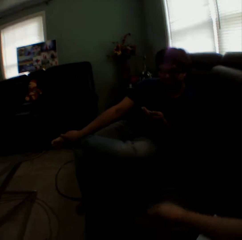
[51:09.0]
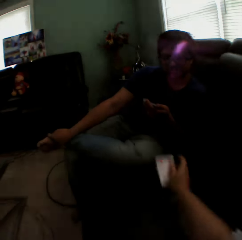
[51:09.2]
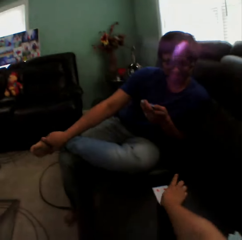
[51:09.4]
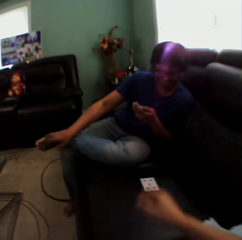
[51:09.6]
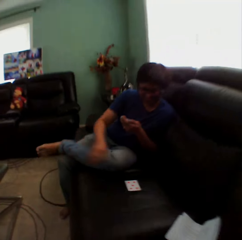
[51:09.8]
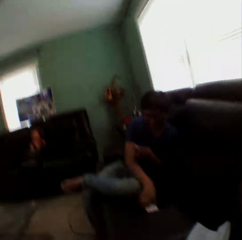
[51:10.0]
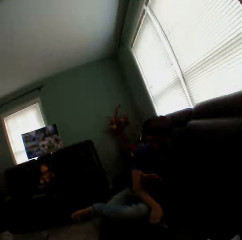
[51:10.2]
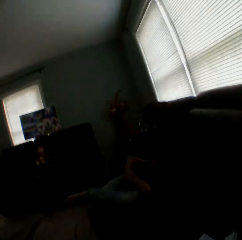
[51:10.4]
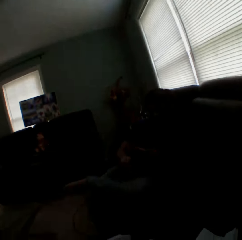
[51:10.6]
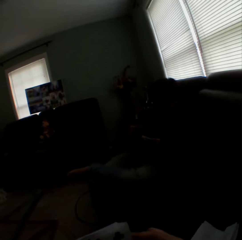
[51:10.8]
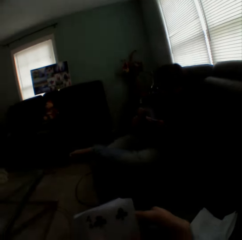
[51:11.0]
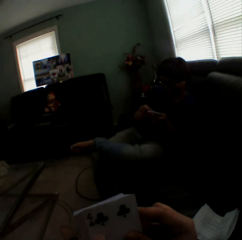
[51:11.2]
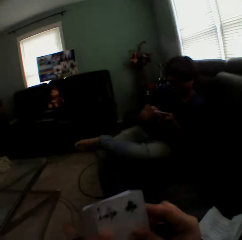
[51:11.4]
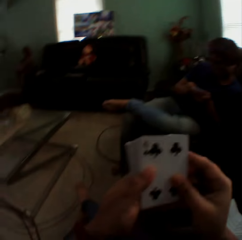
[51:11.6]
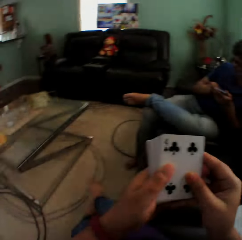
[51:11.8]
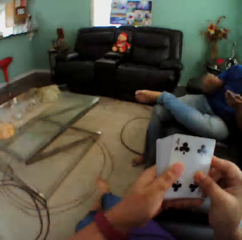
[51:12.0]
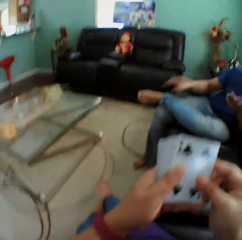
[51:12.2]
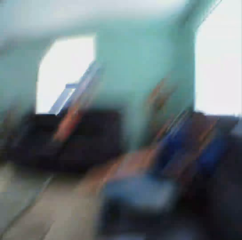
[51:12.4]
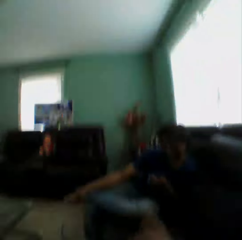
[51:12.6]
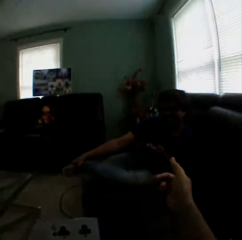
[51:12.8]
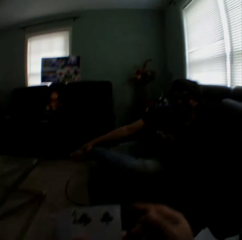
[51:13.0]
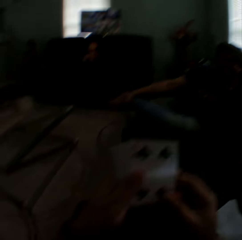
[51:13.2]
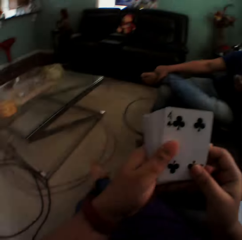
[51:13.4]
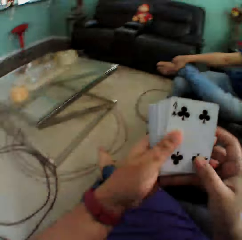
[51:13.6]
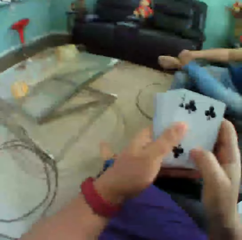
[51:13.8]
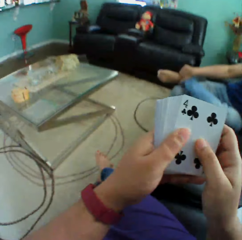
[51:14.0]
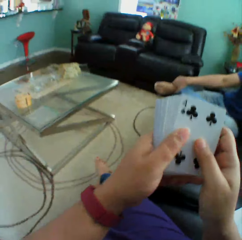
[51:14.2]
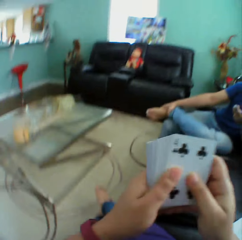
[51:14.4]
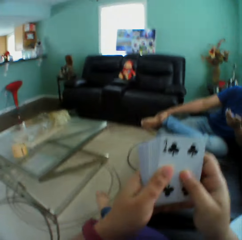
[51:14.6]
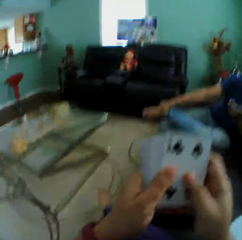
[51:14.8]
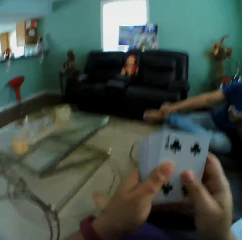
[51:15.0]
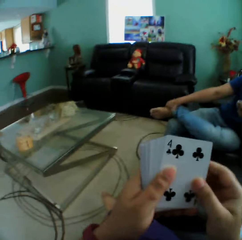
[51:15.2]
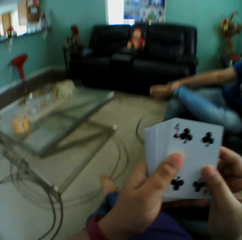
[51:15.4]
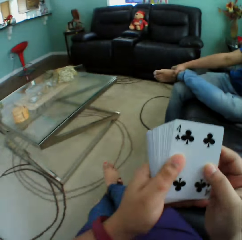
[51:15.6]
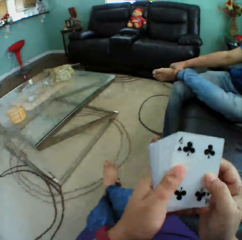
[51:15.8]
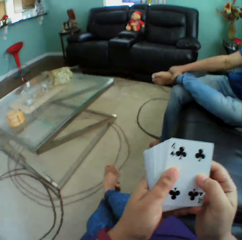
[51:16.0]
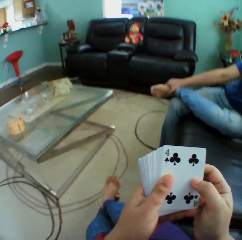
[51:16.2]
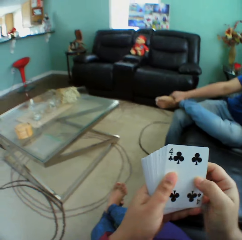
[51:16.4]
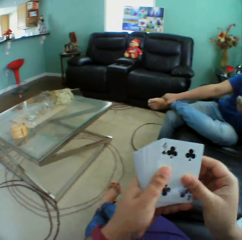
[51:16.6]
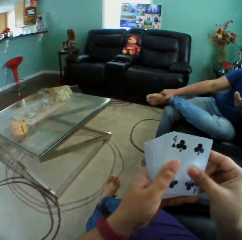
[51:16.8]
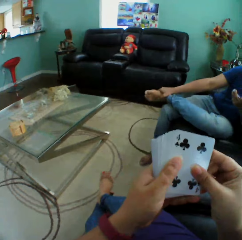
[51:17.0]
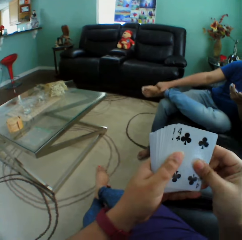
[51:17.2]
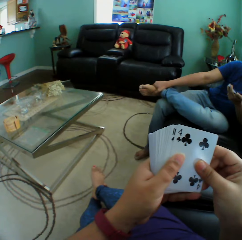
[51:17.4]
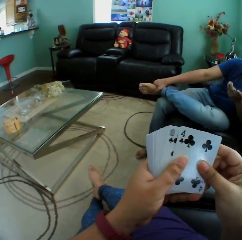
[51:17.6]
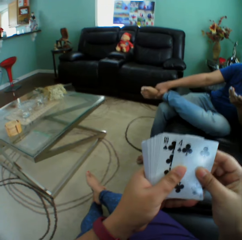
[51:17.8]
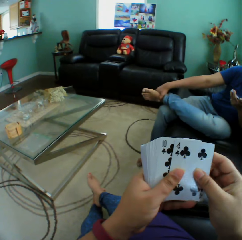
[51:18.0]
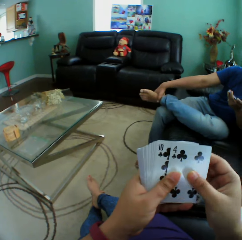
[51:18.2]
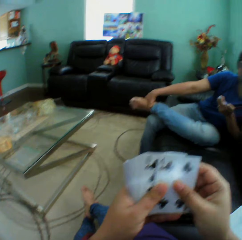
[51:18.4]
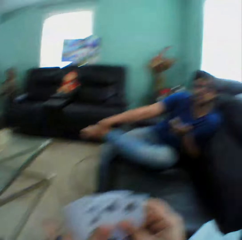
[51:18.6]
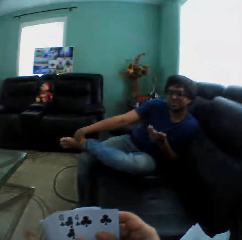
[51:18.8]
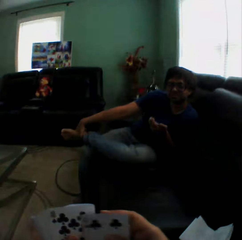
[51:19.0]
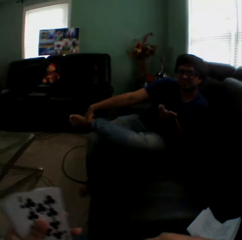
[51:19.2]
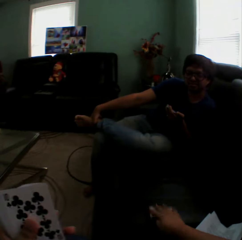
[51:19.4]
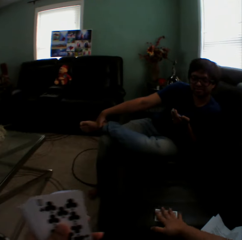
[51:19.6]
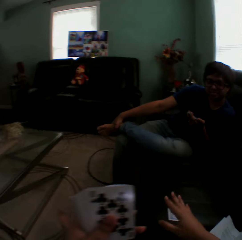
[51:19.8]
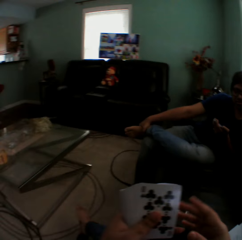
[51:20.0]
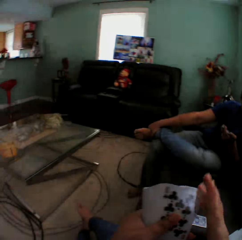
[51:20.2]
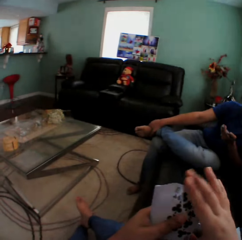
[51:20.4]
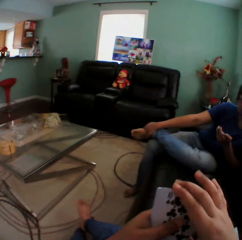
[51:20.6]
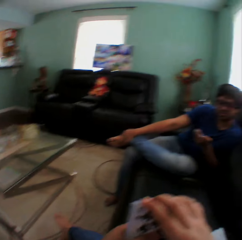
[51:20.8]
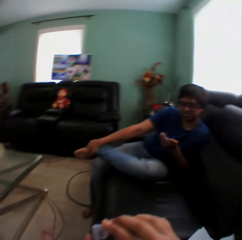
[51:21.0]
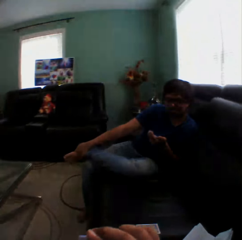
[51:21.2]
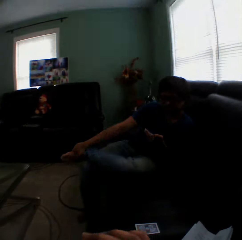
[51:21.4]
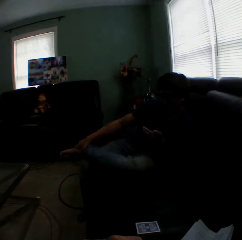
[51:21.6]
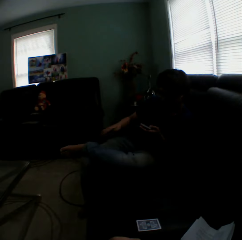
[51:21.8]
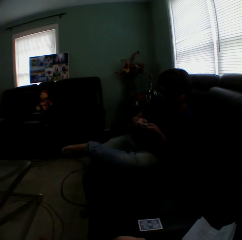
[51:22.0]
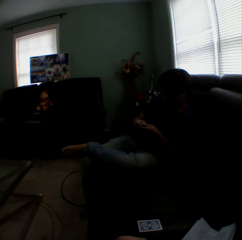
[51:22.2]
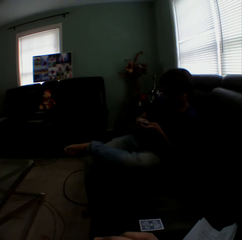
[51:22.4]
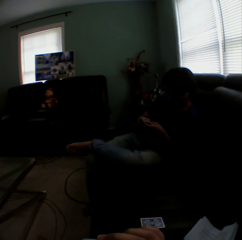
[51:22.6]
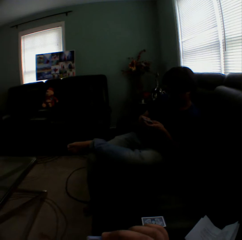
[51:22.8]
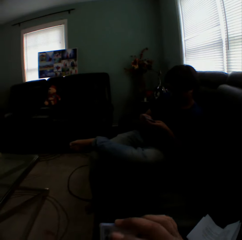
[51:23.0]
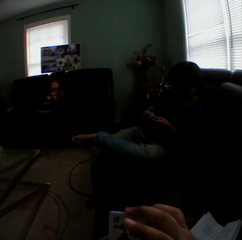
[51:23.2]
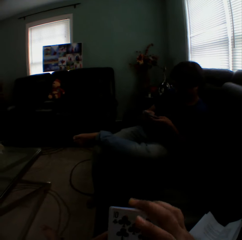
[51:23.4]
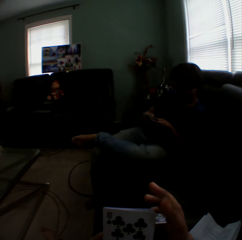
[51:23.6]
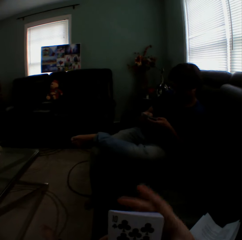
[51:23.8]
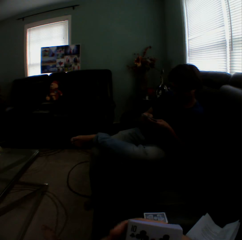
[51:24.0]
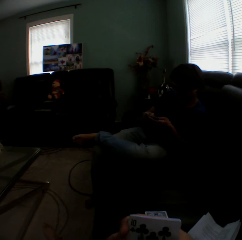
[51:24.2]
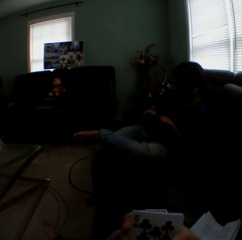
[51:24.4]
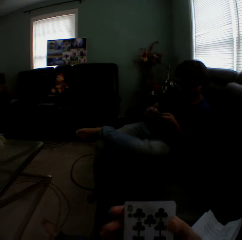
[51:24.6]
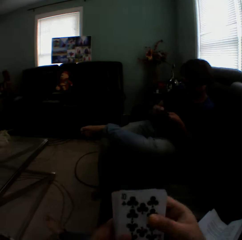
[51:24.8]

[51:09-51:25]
The camera wearer moves the card. She gestures with her hand. She puts a card on the couch.

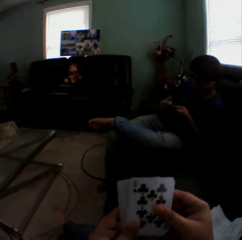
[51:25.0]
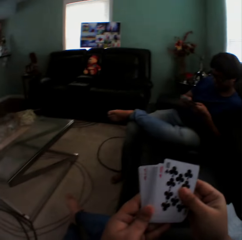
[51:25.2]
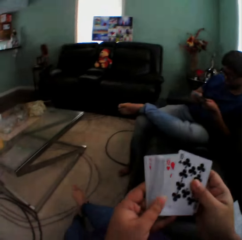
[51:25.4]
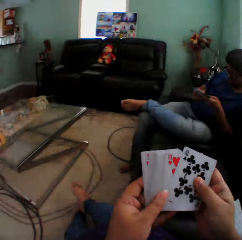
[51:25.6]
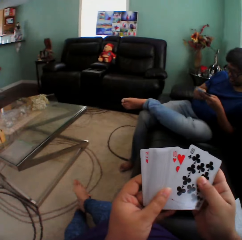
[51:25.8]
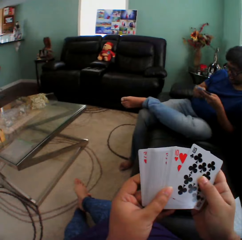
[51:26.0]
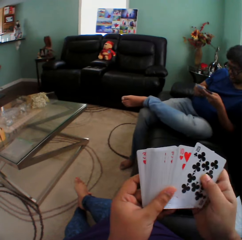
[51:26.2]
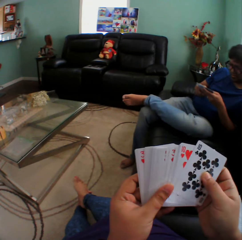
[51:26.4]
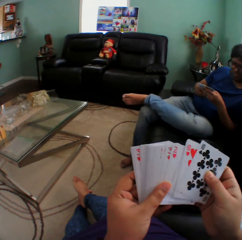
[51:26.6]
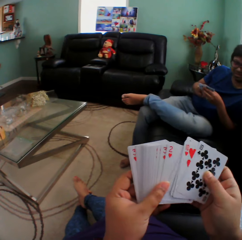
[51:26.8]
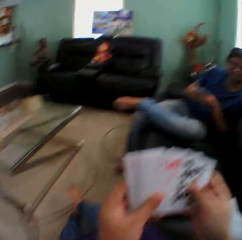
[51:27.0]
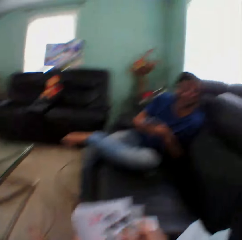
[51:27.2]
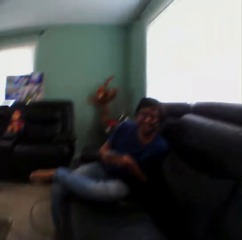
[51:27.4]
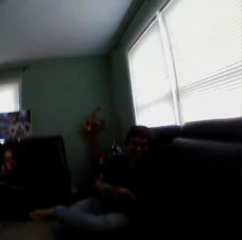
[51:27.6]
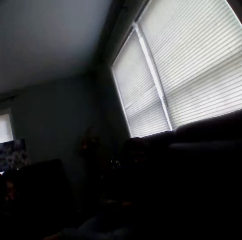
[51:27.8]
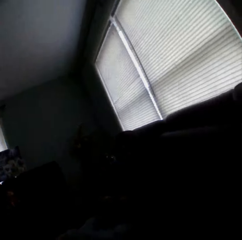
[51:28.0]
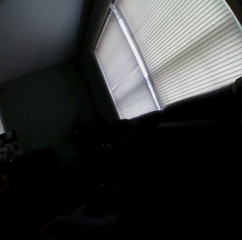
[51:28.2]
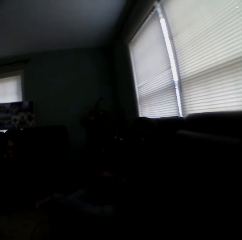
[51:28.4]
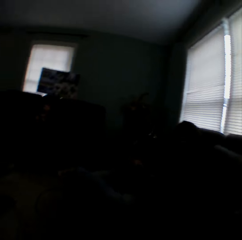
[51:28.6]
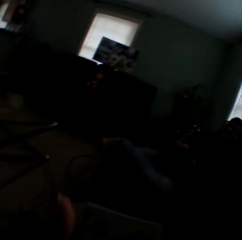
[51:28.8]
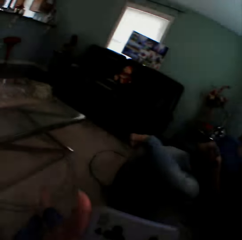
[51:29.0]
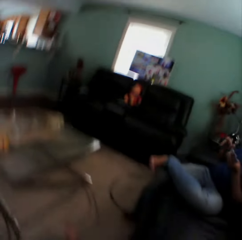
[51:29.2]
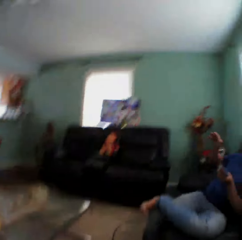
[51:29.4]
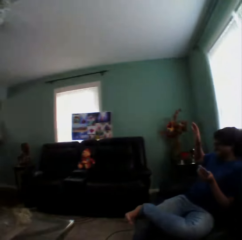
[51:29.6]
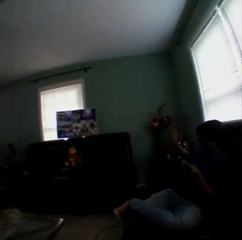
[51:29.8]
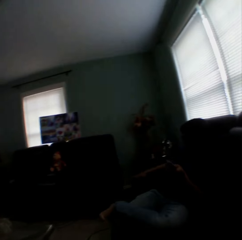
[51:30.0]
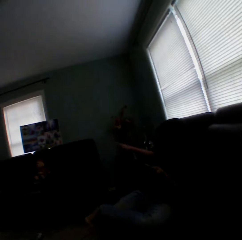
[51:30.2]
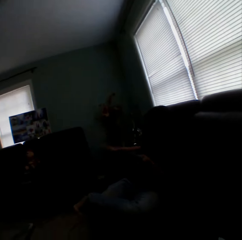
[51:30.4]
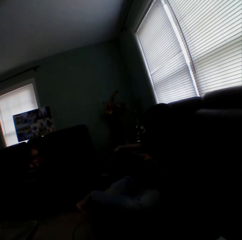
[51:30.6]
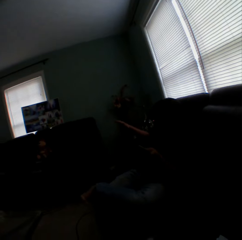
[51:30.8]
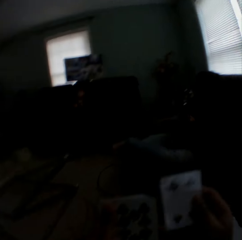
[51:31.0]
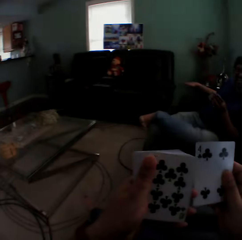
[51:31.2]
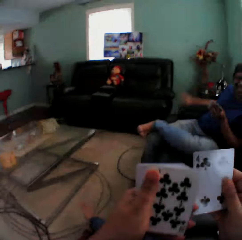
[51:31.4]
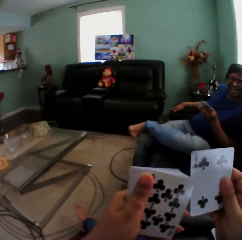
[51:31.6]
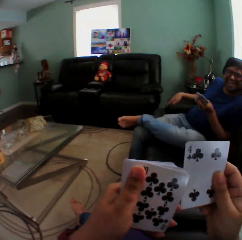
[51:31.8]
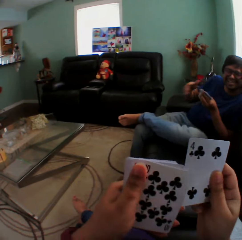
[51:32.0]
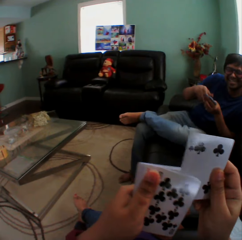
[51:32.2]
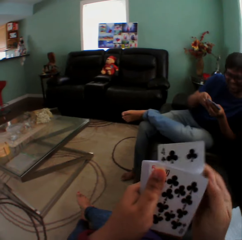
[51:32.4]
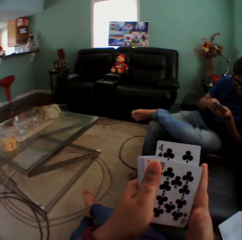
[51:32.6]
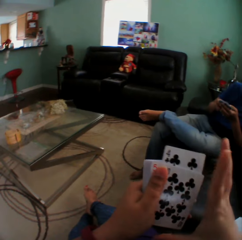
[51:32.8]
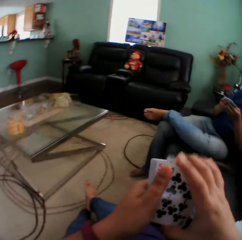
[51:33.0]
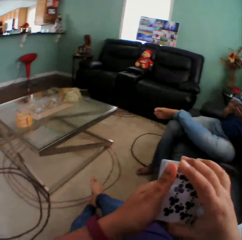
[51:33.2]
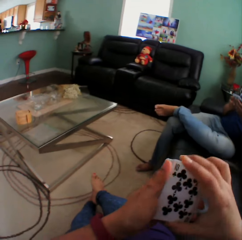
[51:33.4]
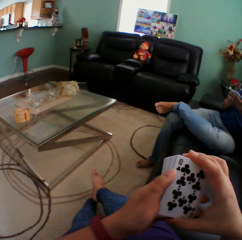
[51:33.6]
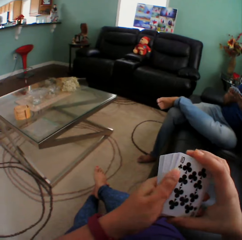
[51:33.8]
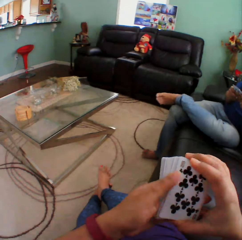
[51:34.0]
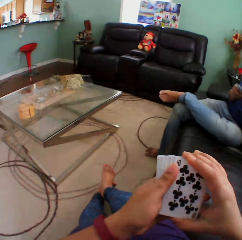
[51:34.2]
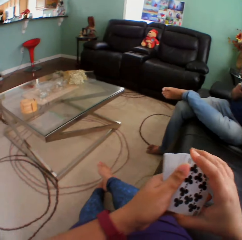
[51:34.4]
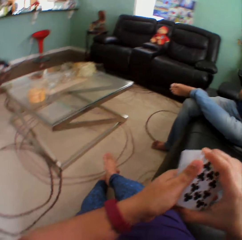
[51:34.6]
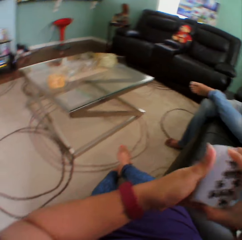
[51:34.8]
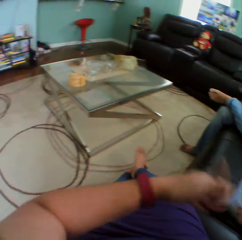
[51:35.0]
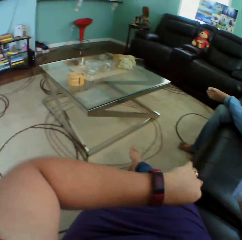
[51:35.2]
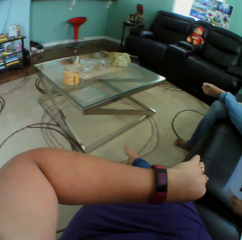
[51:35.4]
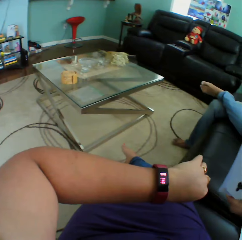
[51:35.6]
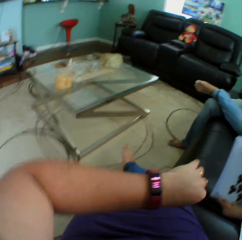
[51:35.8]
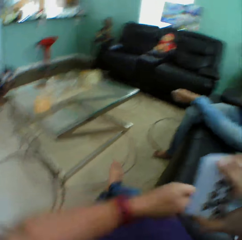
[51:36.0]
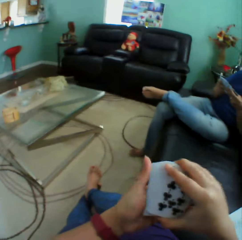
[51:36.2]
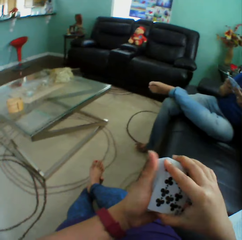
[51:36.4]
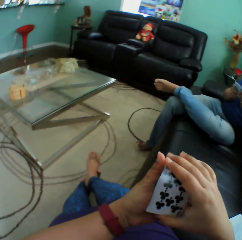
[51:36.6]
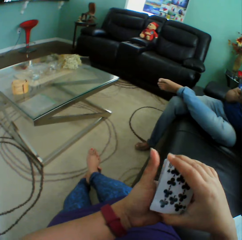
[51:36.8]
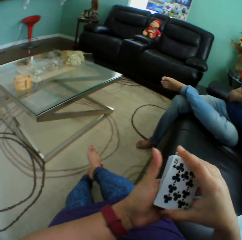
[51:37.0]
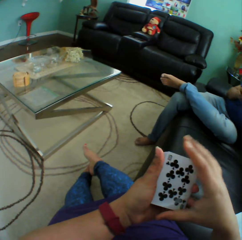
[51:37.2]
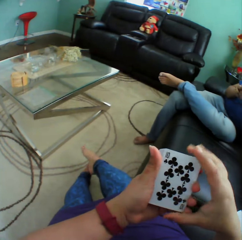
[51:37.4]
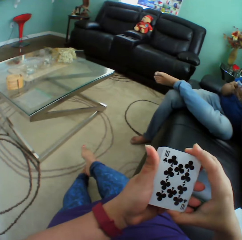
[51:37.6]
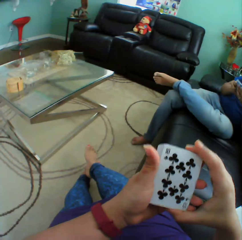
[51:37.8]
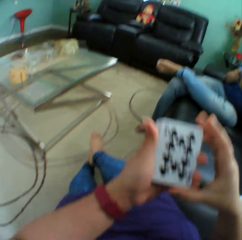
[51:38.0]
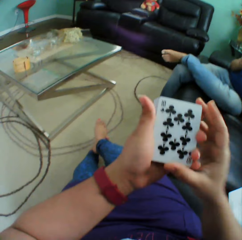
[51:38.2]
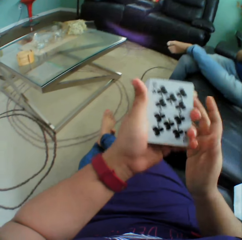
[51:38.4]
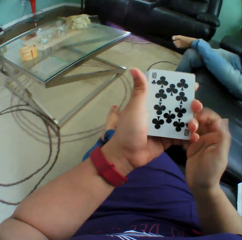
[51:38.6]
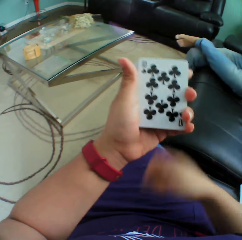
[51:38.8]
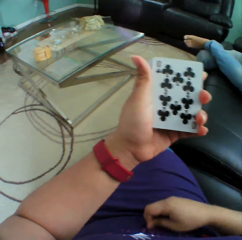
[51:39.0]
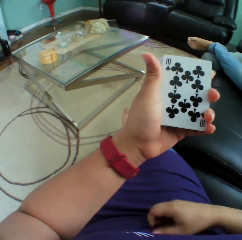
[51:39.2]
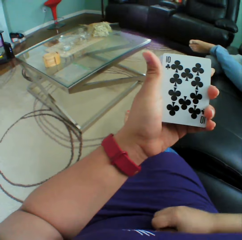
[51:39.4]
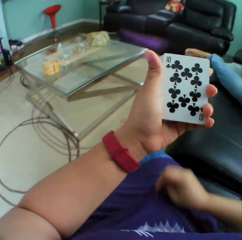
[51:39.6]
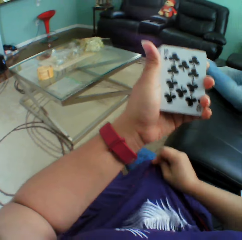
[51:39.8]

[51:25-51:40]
A man gestures with his hand. The camera wearer looks at the cards. They shuffle the cards. They look at the watch.
